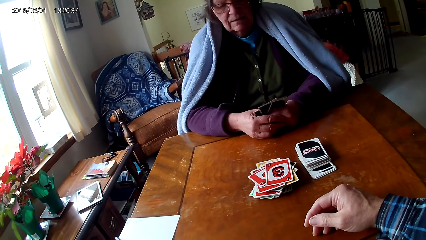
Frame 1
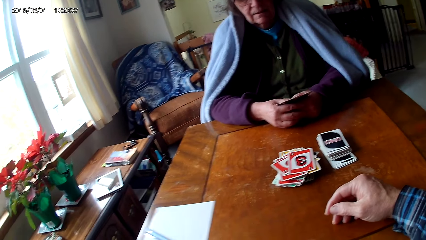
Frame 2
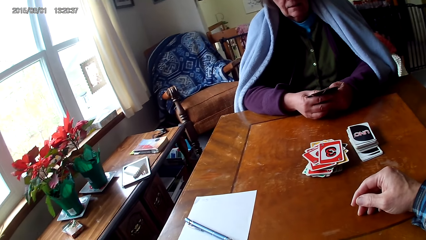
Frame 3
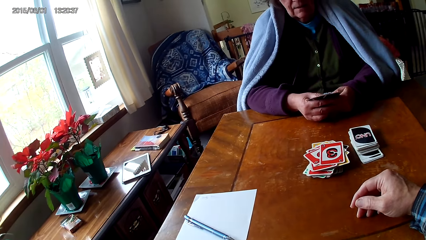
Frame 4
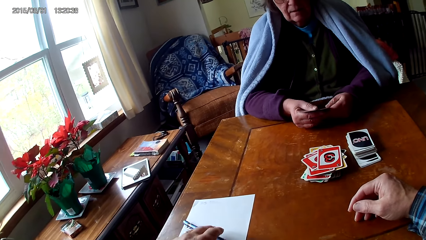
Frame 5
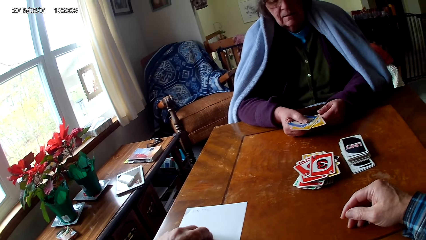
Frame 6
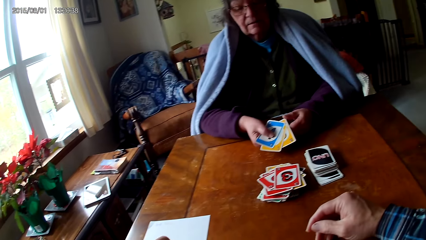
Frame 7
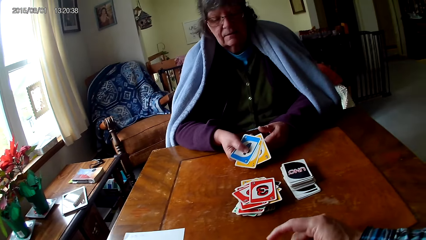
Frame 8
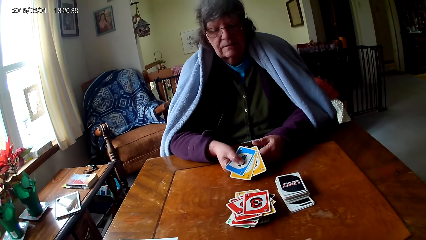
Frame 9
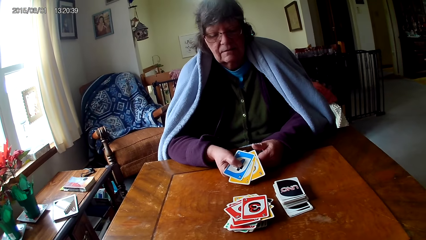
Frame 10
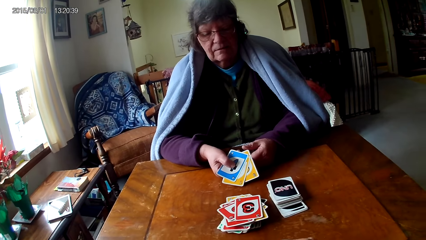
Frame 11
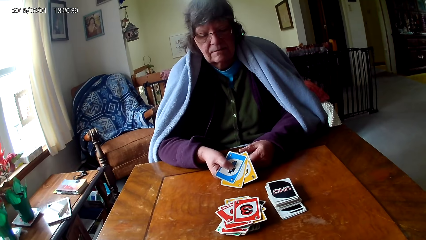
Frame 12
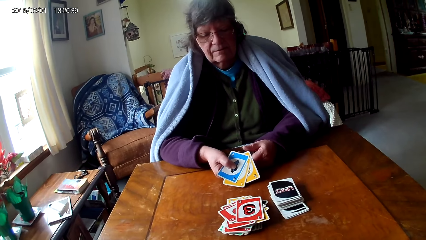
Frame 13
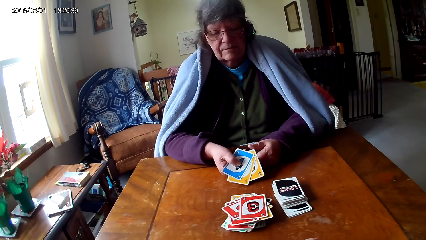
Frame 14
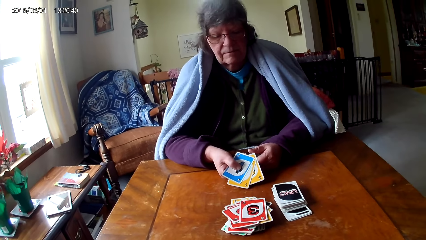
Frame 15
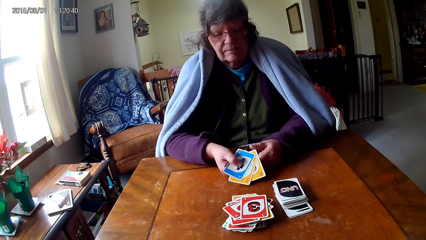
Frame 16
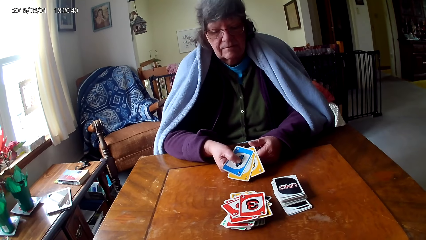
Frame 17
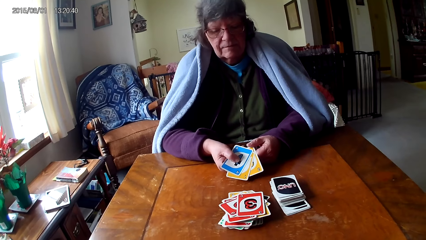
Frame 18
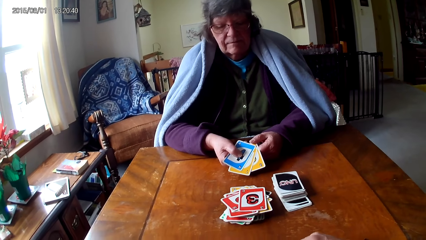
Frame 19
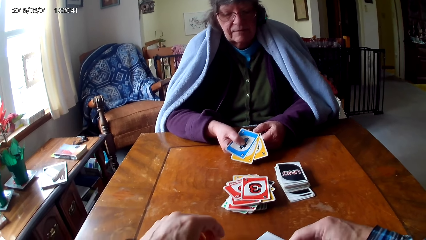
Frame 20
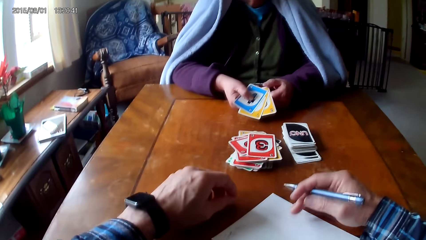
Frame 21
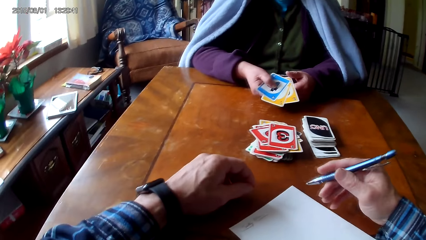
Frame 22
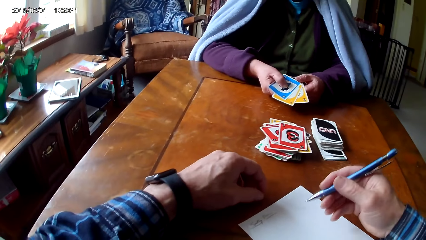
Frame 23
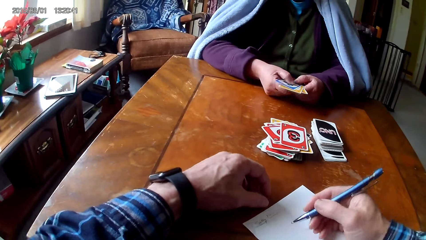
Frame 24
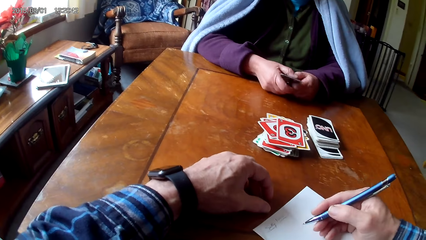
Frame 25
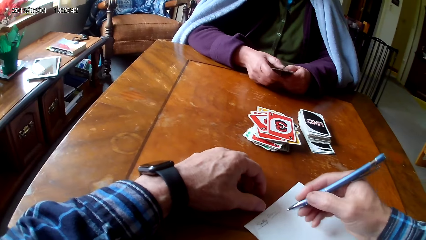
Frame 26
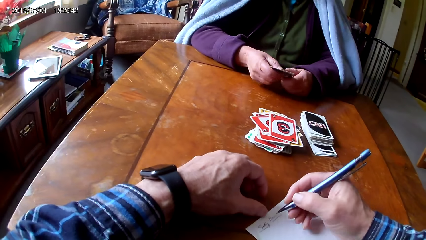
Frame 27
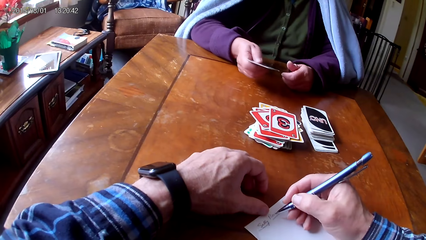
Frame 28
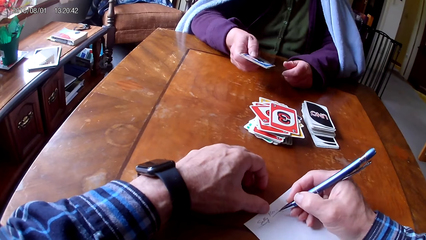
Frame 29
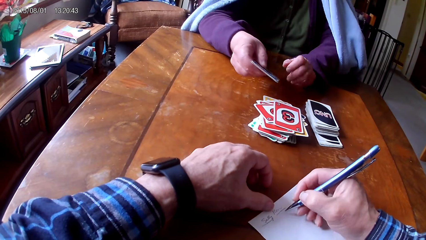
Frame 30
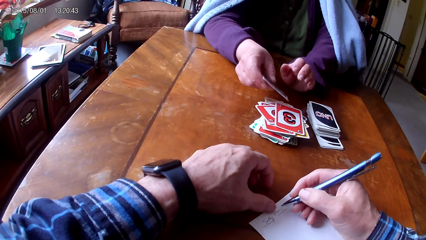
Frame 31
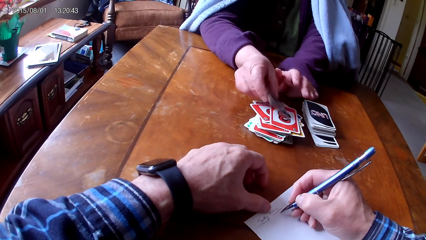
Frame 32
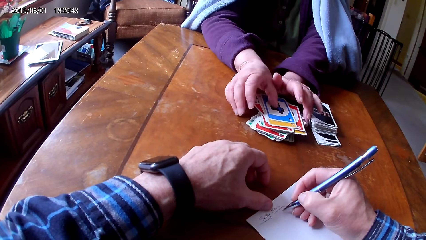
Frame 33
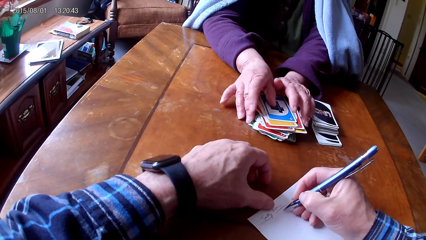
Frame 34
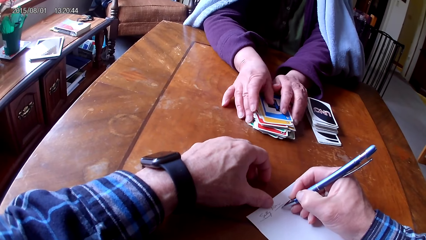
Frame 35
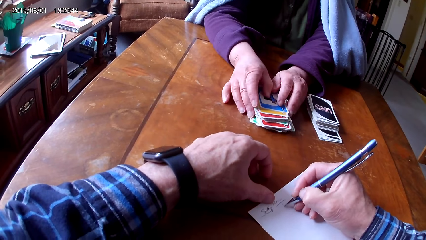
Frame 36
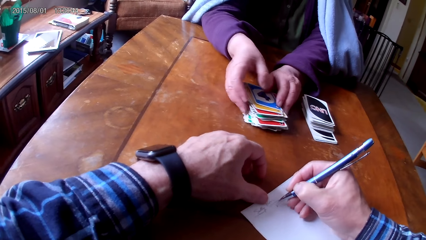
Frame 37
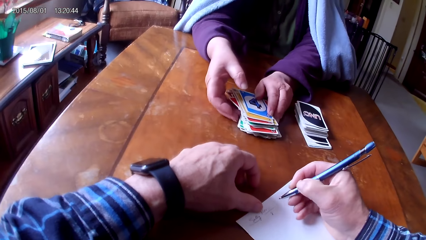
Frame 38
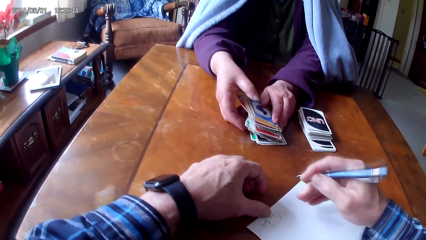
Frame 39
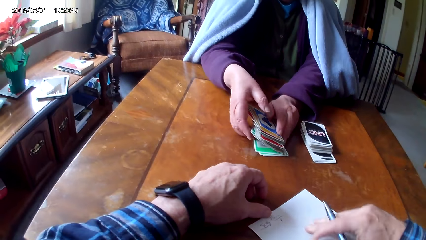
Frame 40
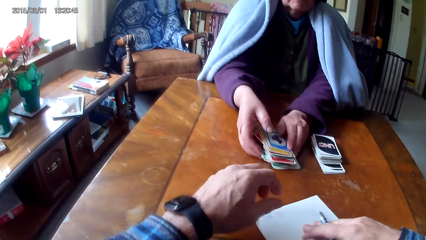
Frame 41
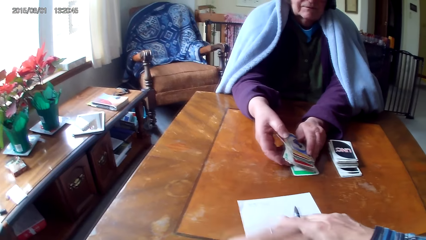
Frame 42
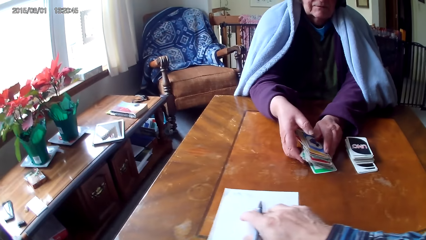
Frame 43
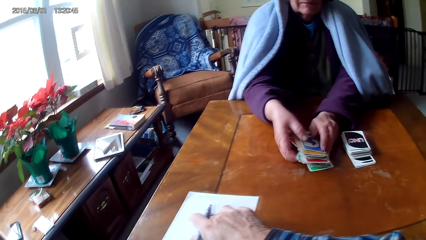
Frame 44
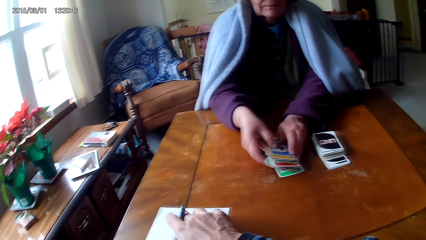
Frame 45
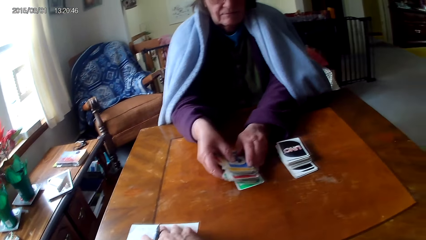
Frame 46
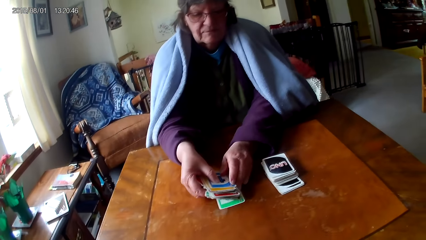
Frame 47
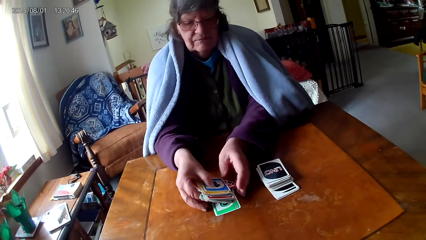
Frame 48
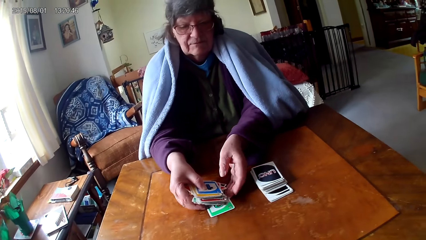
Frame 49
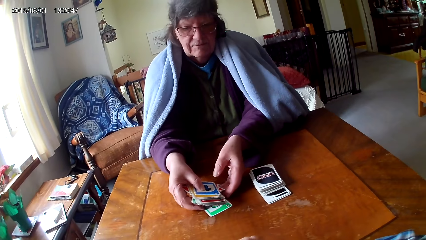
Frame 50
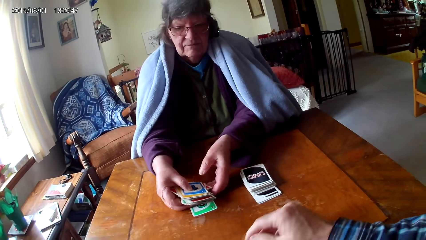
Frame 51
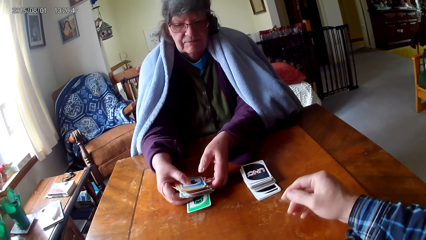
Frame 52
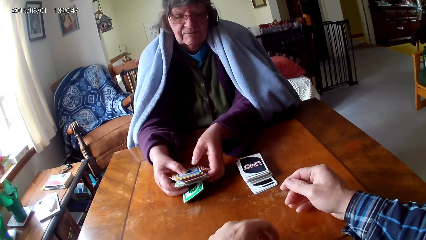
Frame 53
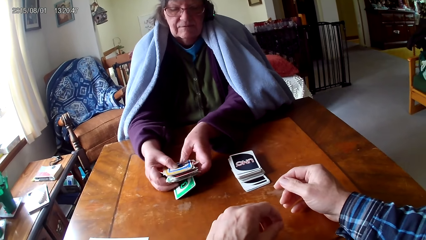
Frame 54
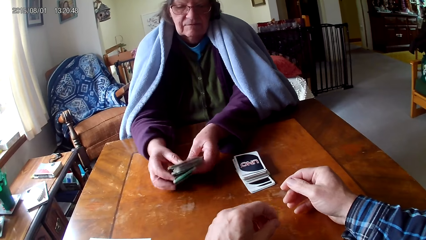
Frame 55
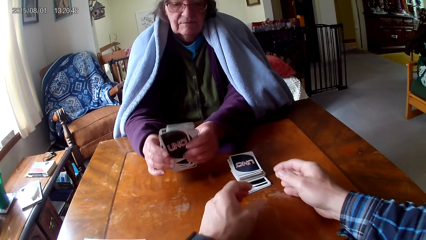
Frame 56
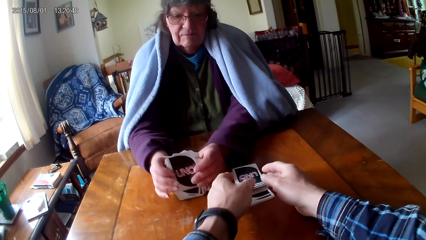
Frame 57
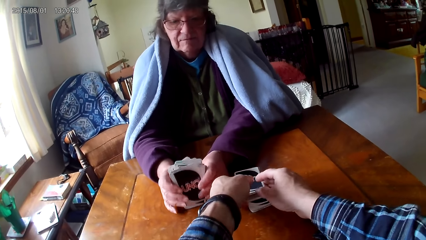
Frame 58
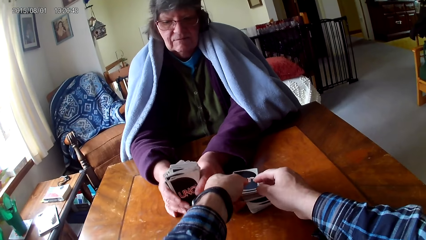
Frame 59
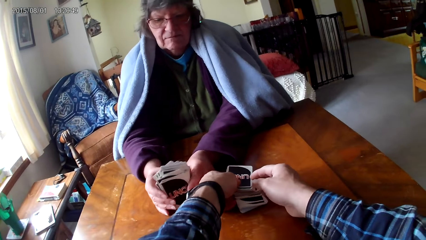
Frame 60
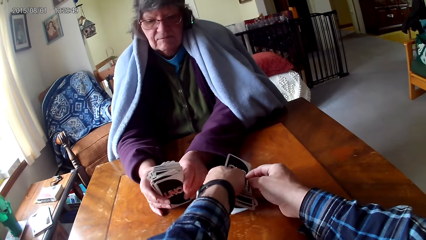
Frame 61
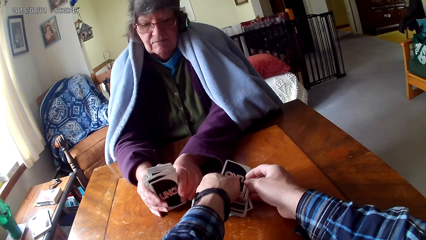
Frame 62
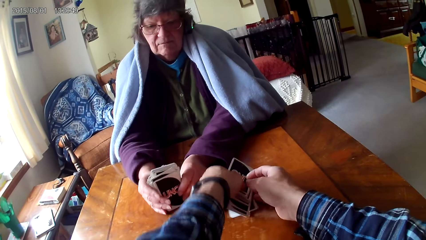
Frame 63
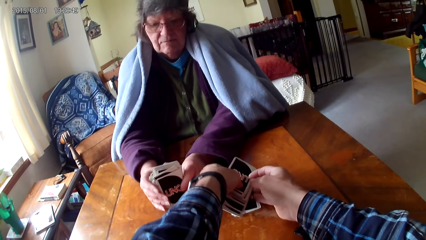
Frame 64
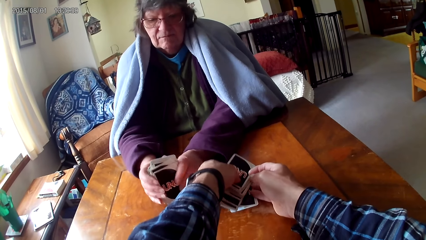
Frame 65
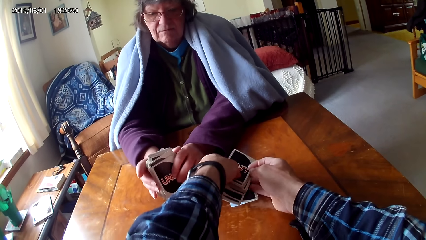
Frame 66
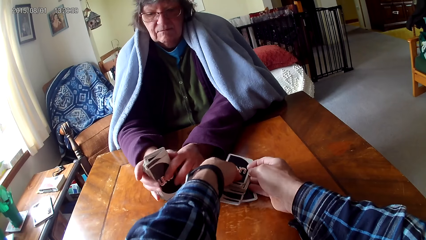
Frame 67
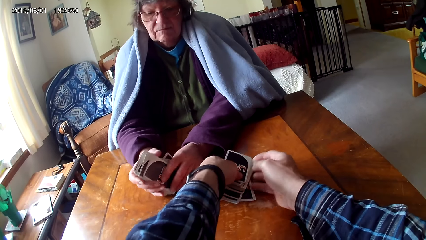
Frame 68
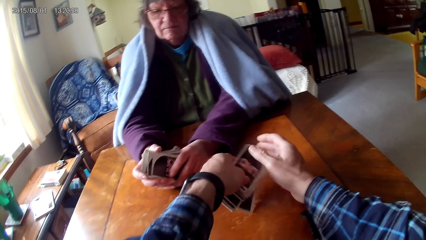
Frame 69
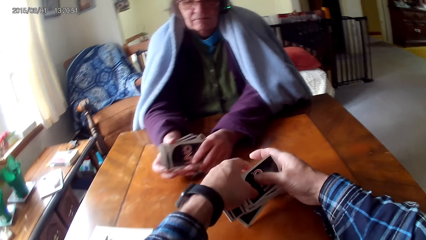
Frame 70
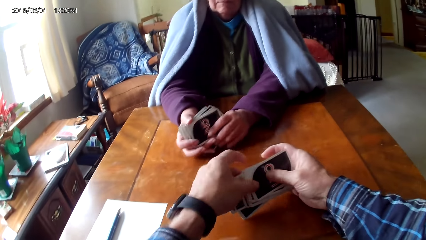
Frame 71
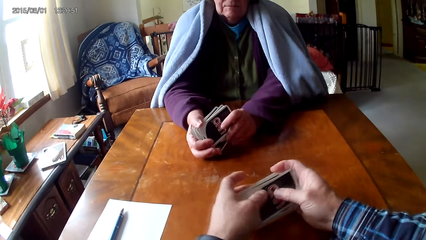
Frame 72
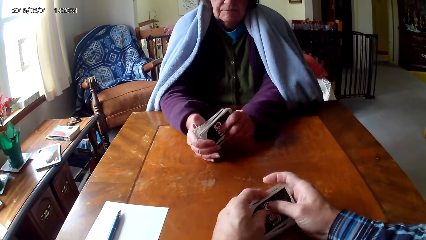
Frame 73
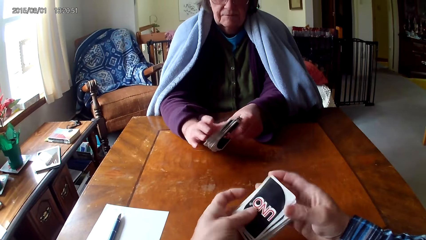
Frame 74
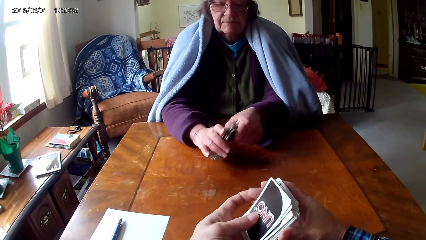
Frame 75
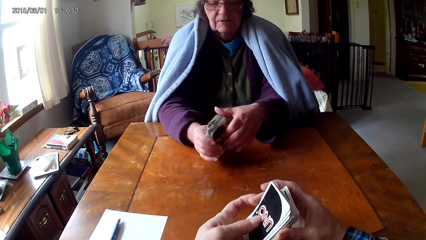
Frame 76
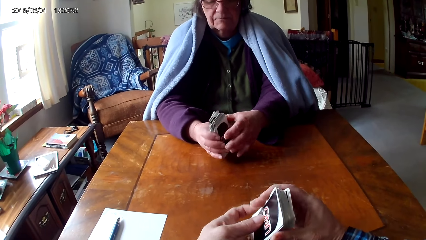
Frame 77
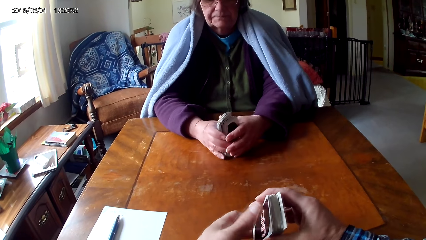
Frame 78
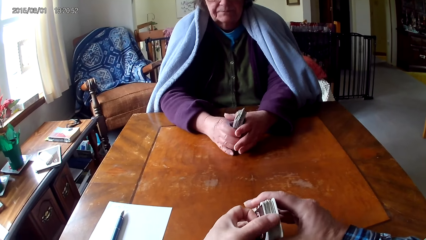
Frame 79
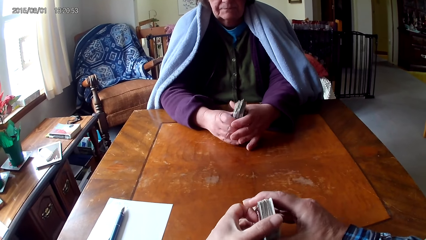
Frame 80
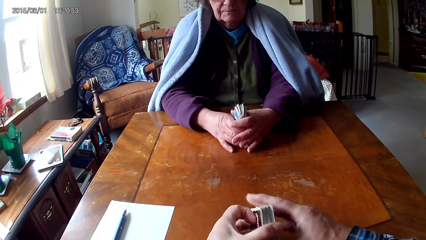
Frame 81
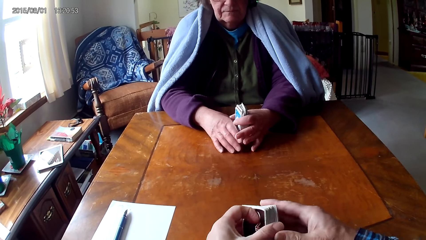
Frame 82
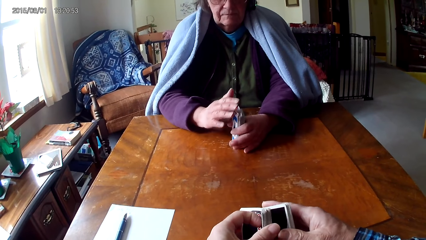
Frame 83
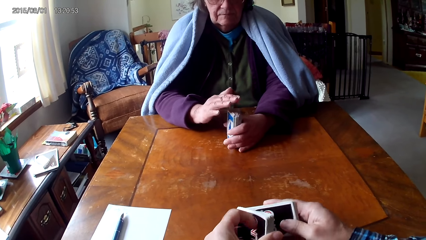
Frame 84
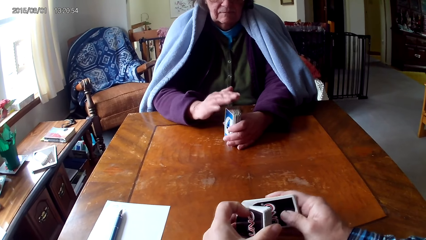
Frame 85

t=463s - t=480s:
A woman shows her cards to the camera wearer. The camera wearer moves a paper on a table. The woman puts down the cards on the table. The camera wearer writes on the paper with a pen and moves the paper on the table. The woman picks the cards on the table with hands. The camera wearer picks the cards on the table with hands. The woman holds the cards on the table with hands. The camera wearer holds the cards with hands.
